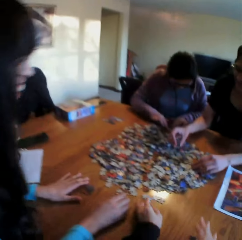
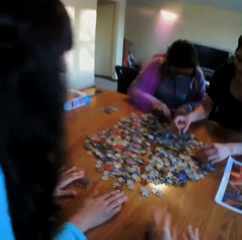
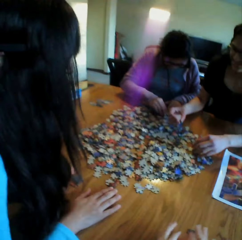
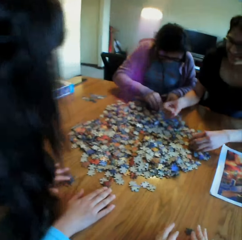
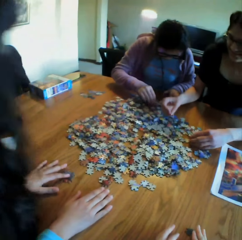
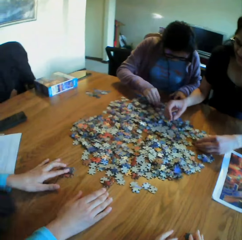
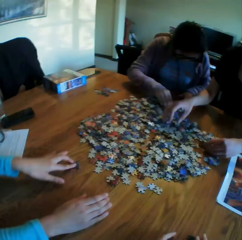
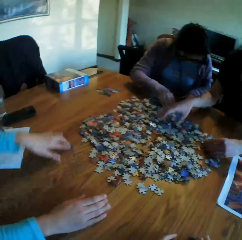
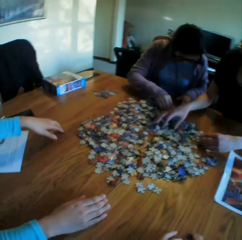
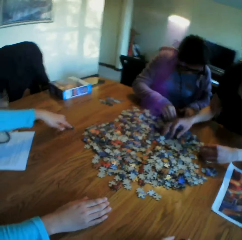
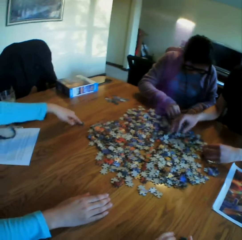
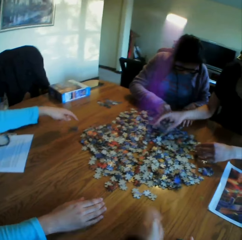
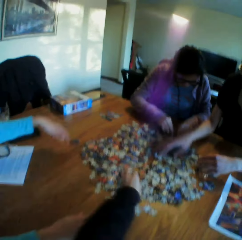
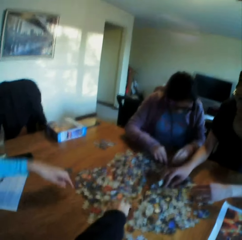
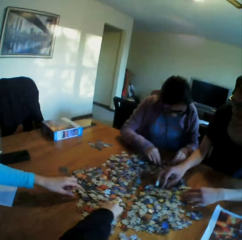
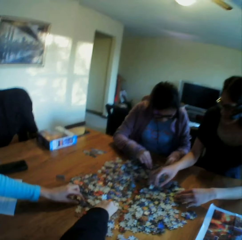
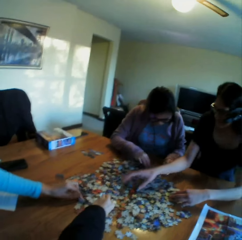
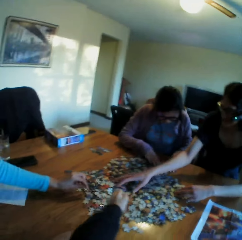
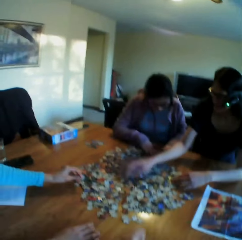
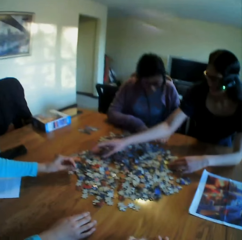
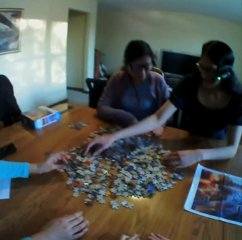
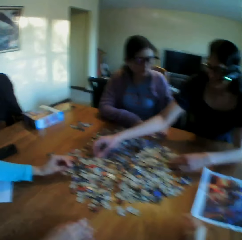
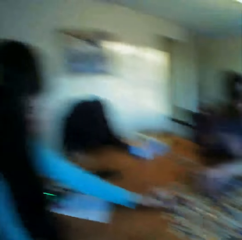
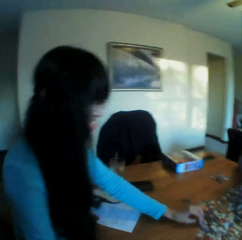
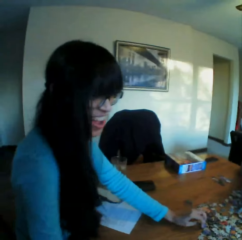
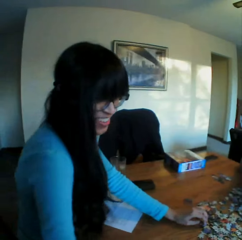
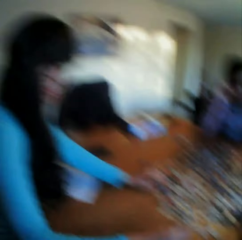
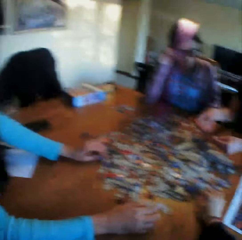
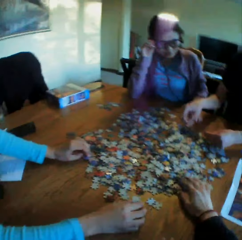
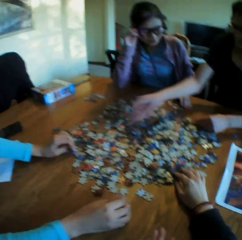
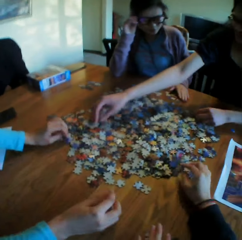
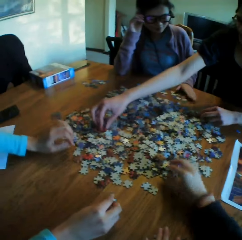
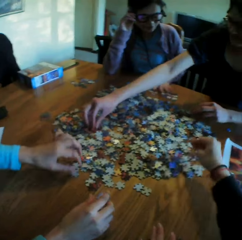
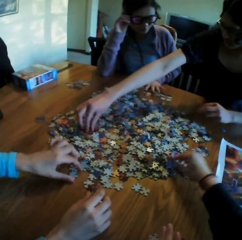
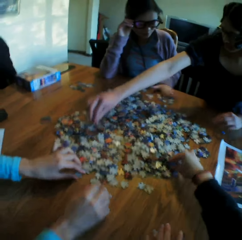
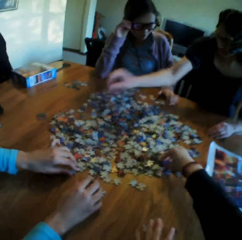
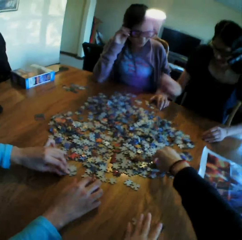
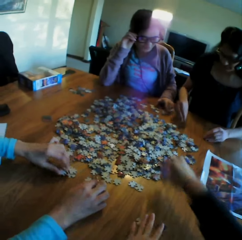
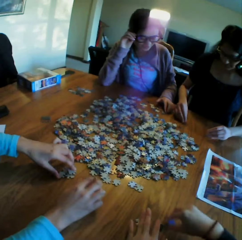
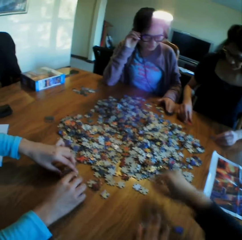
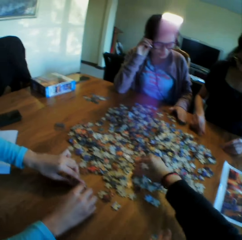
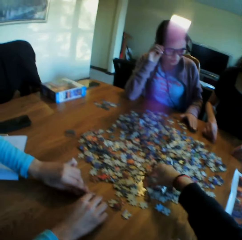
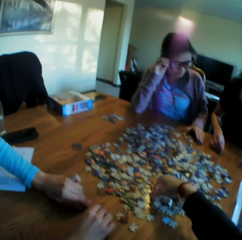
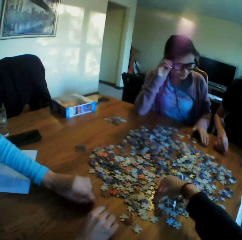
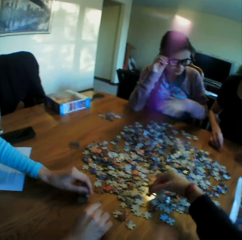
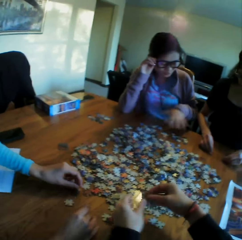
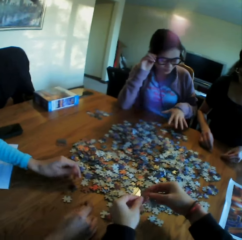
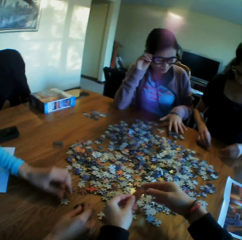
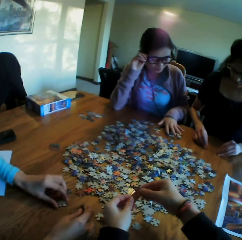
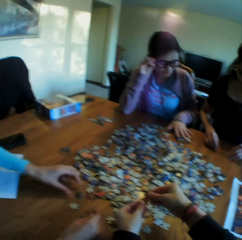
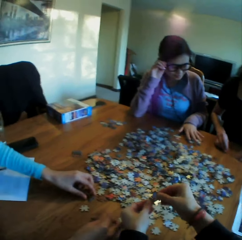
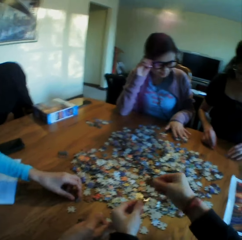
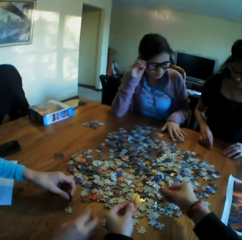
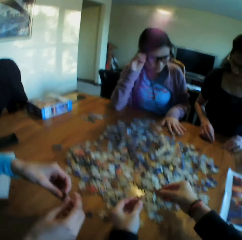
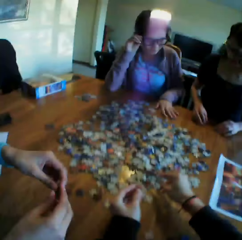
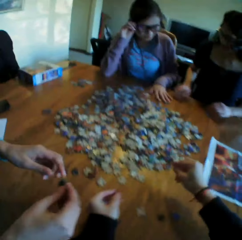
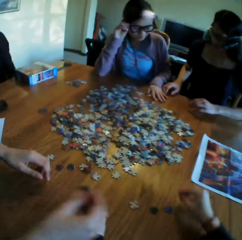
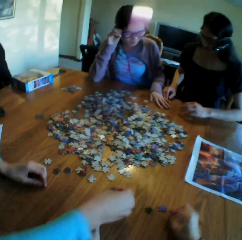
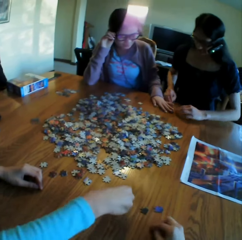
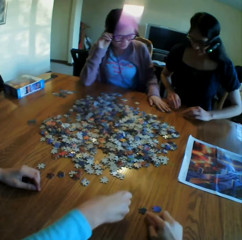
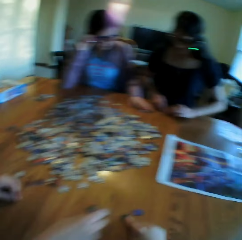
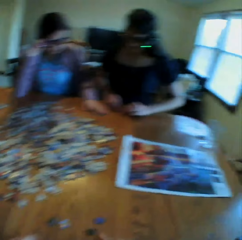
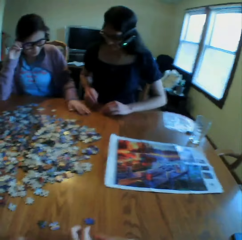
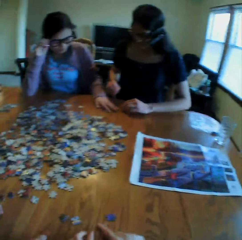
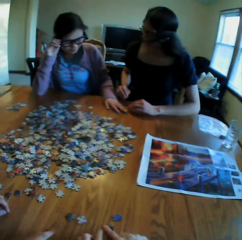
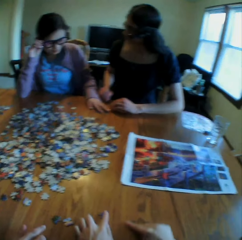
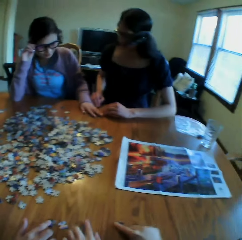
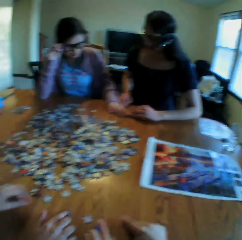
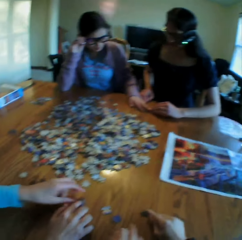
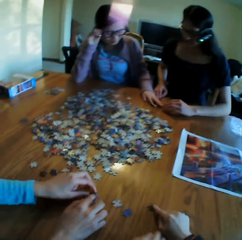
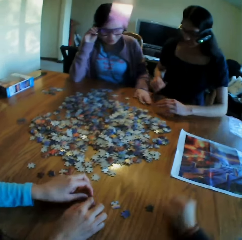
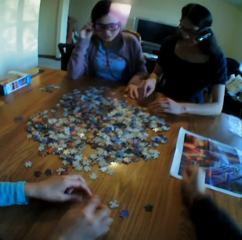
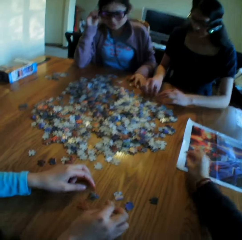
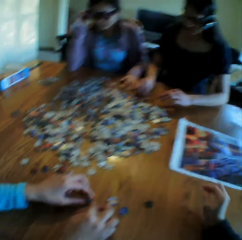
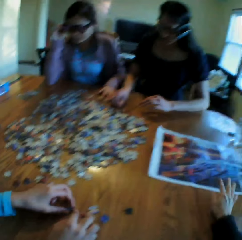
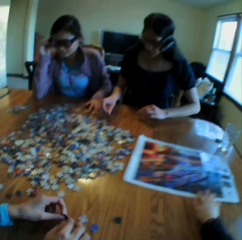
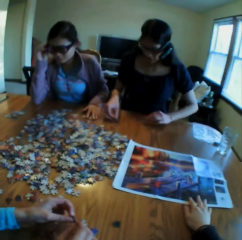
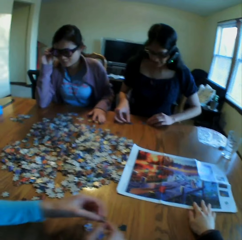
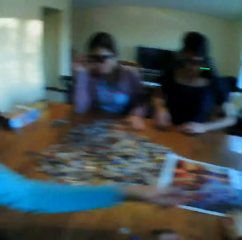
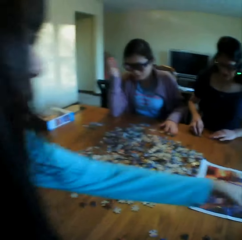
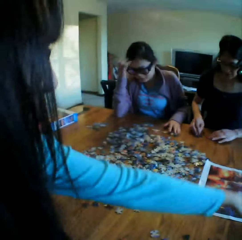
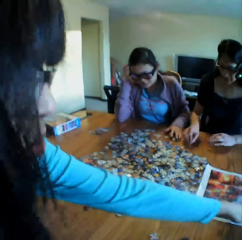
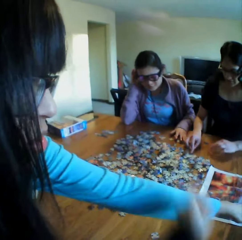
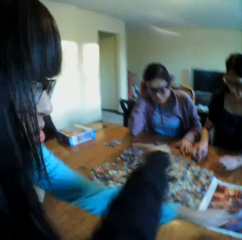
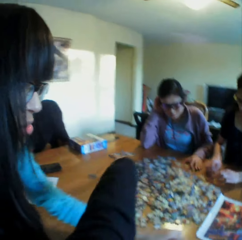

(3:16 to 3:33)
The camera wearer drops the puzzle on the table. They converse with a woman and take a puzzle. A lady arranges the jigsaw clipart. The camera wearer arranges the jigsaw clipart. They look at the woman and converse with the woman. They take the puzzle, put the puzzle on the table, take a puzzle, separate the puzzles, and put the puzzles on the table. Another lady arranges the jigsaw clipart. A third lady arranges the jigsaw clipart. The woman puts the puzzles on the table. The camera wearer talks to the first lady, moves the puzzles on the table, moves the right hand on the table, and moves the picture on the table. The first lady talks to the camera wearer.

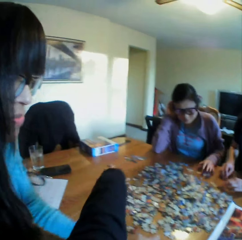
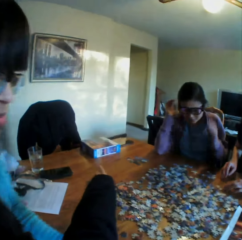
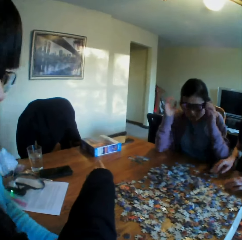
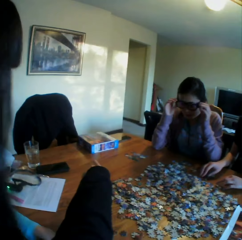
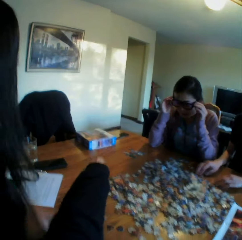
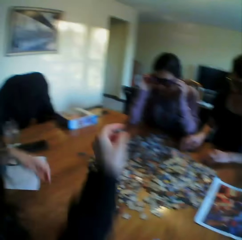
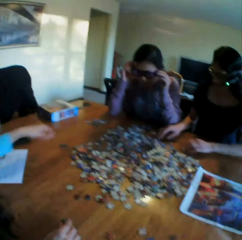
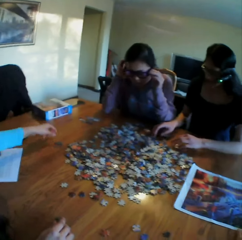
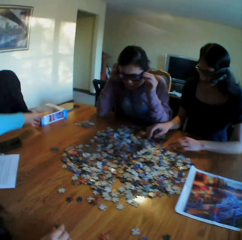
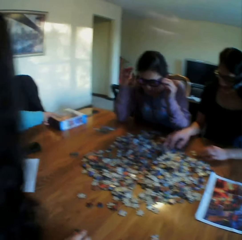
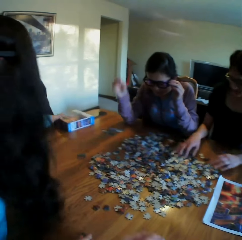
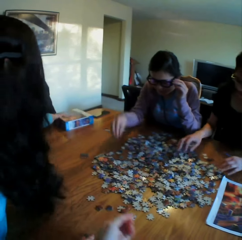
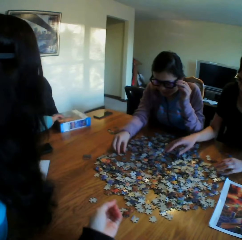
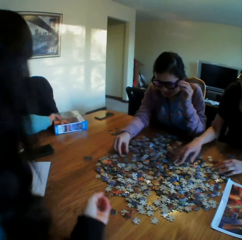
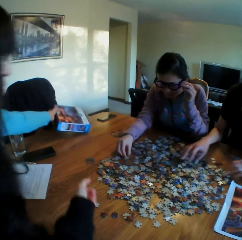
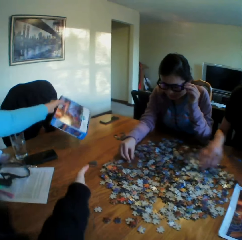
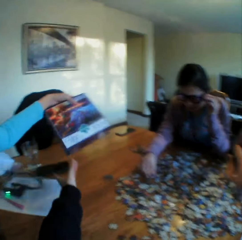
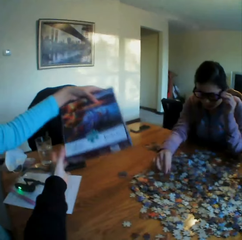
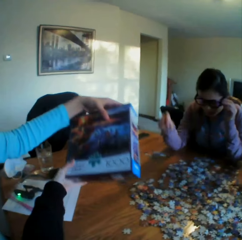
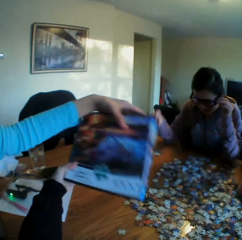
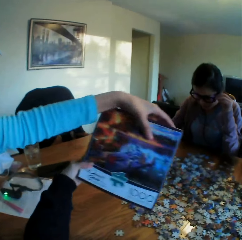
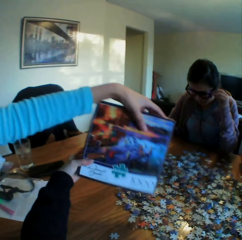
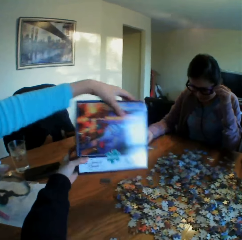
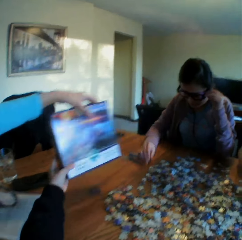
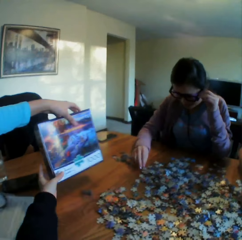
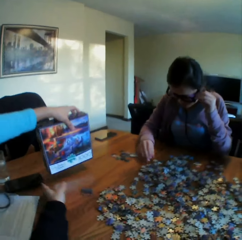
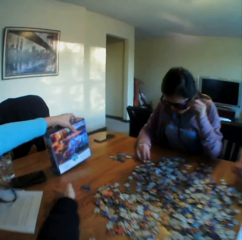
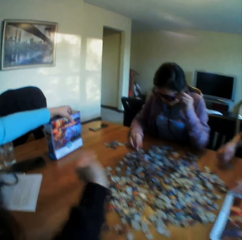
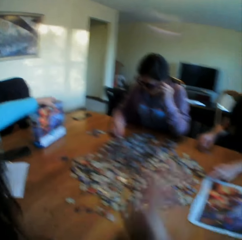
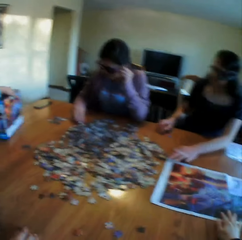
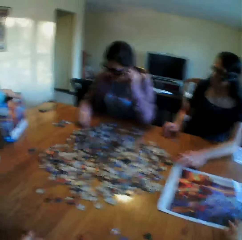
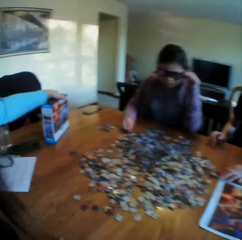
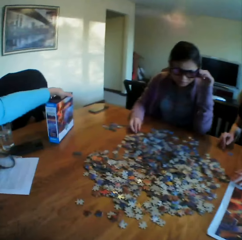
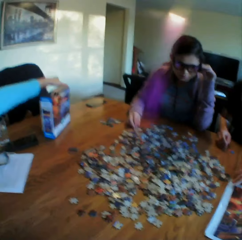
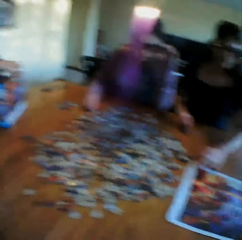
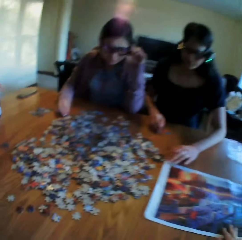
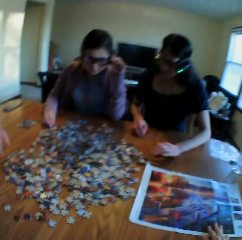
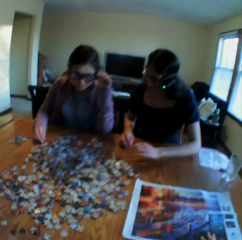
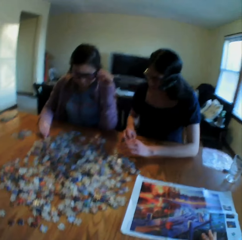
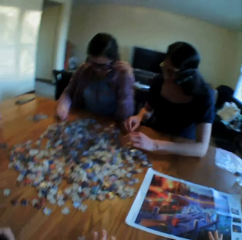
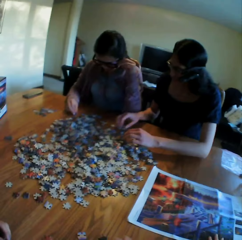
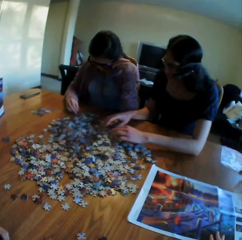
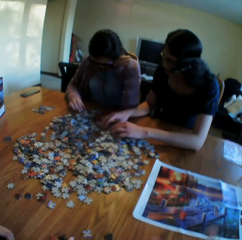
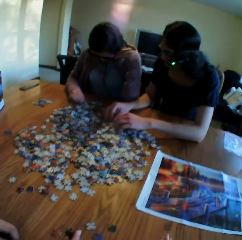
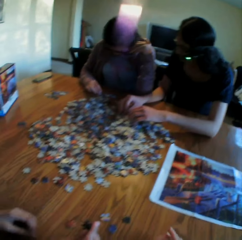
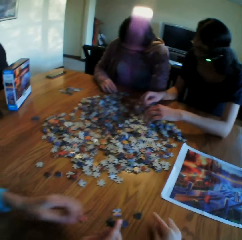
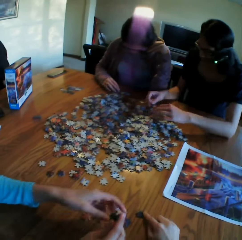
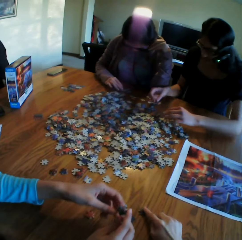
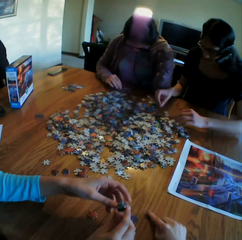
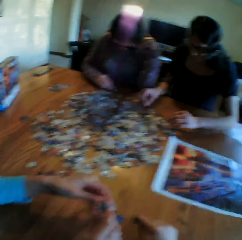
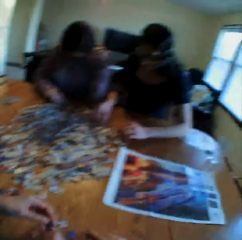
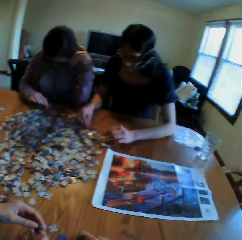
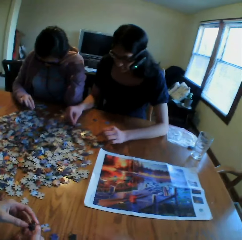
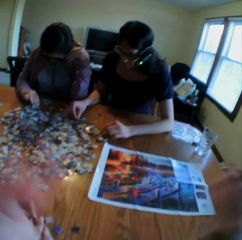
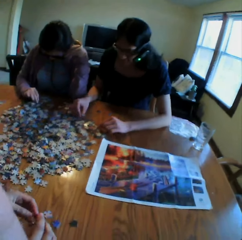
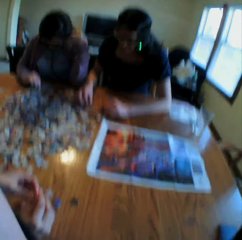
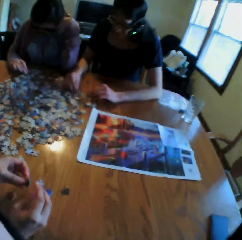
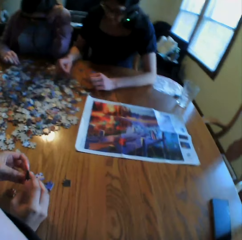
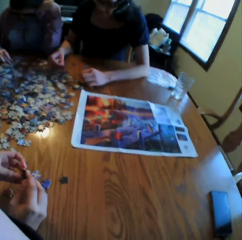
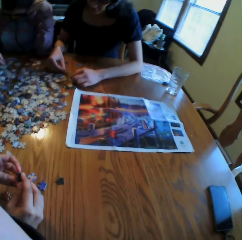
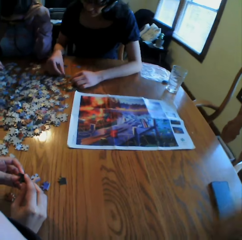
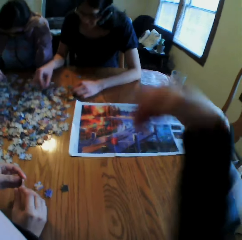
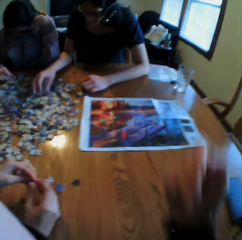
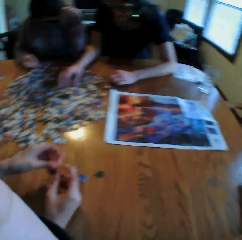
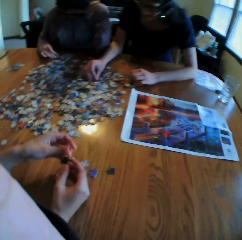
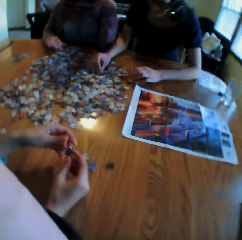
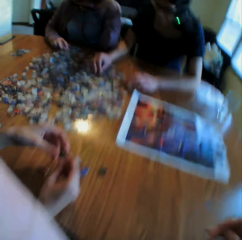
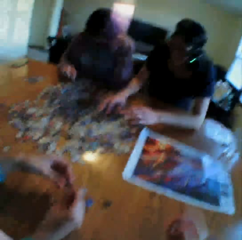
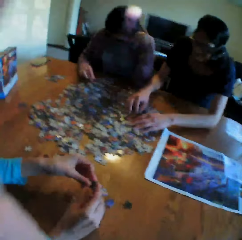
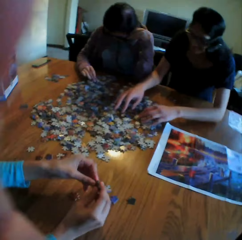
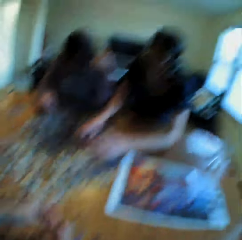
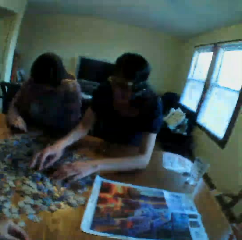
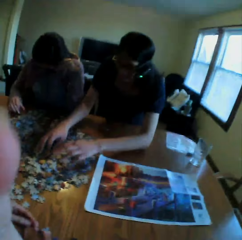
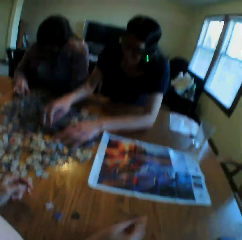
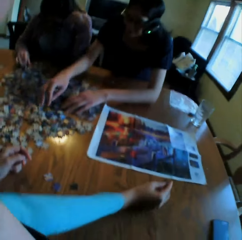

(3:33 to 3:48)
The camera wearer points at the jigsaw puzzle box. They talk to a lady. The lady picks up the jigsaw puzzle box from the table. The lady hands the camera wearer the box. The lady shows the camera wearer the box. The lady puts the box on the table. The camera wearer moves the picture on the table and looks at the paper puzzles. The lady talks to the camera wearer. The camera wearer moves the paper puzzle on the table. The lady picks up the paper puzzles. The camera wearer adjusts the camera and looks at the picture. The lady puts the puzzle on the picture.
